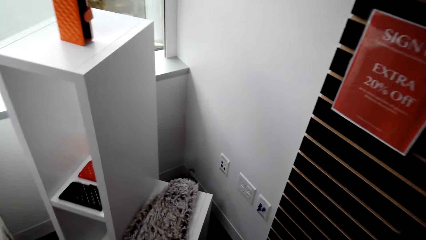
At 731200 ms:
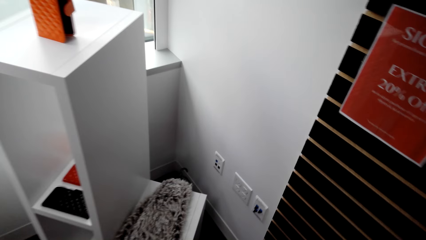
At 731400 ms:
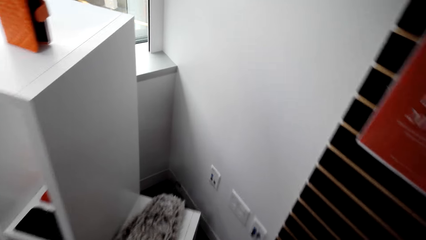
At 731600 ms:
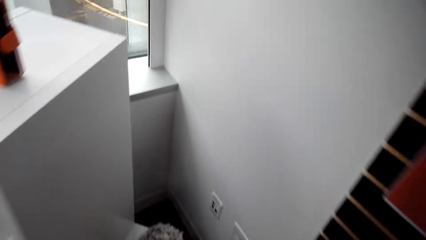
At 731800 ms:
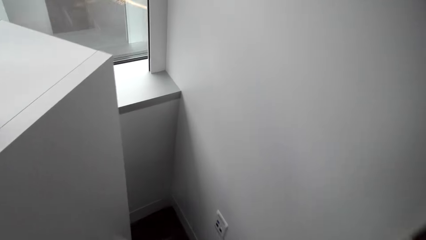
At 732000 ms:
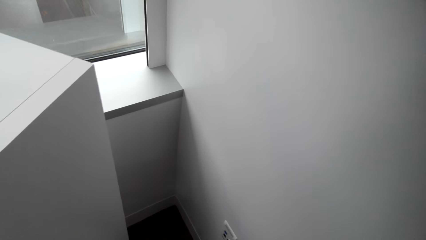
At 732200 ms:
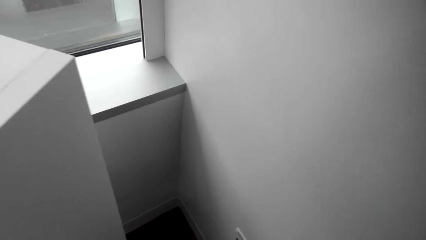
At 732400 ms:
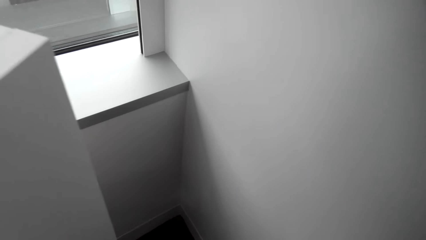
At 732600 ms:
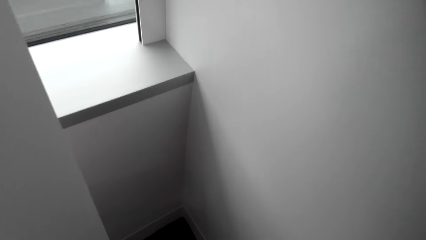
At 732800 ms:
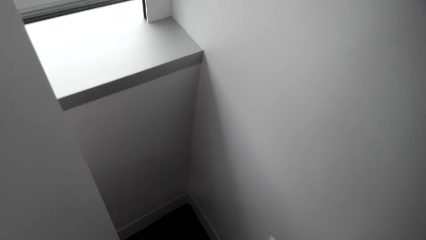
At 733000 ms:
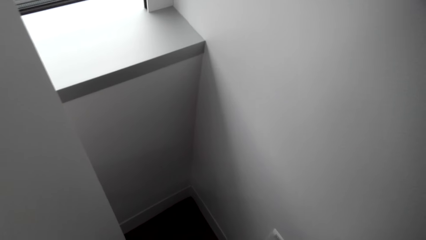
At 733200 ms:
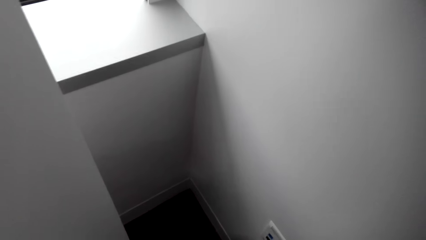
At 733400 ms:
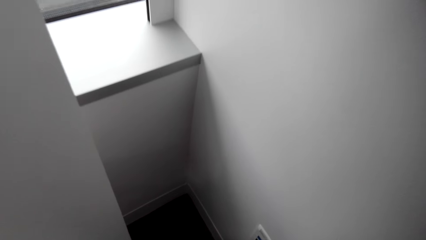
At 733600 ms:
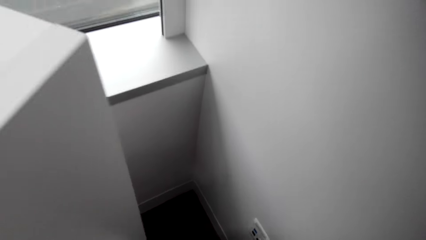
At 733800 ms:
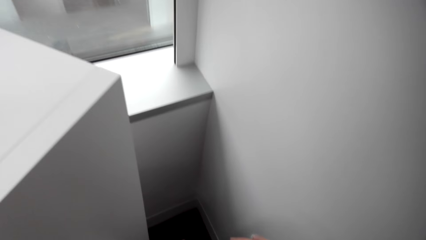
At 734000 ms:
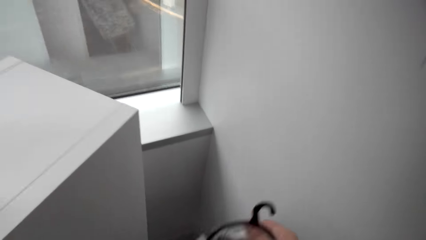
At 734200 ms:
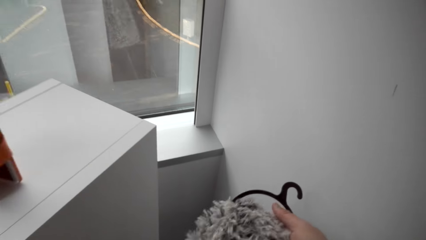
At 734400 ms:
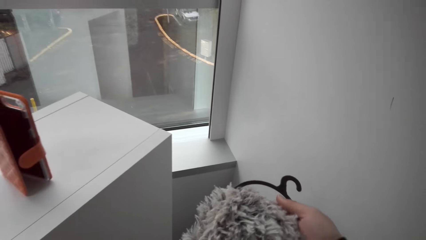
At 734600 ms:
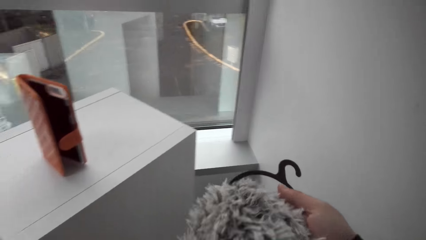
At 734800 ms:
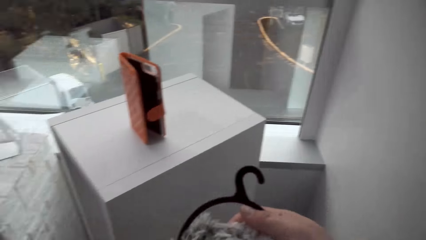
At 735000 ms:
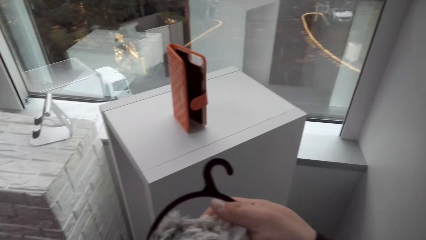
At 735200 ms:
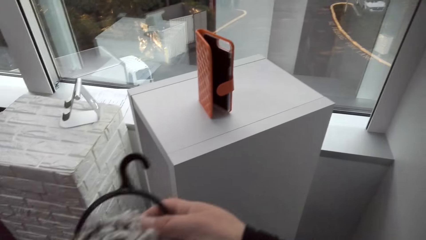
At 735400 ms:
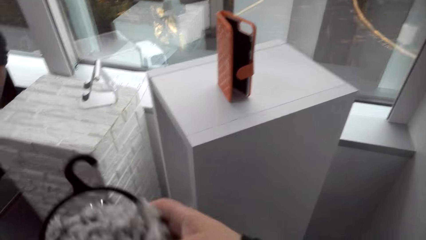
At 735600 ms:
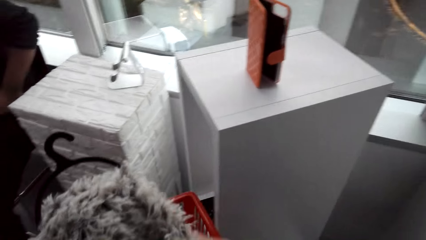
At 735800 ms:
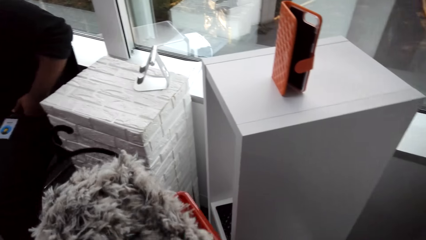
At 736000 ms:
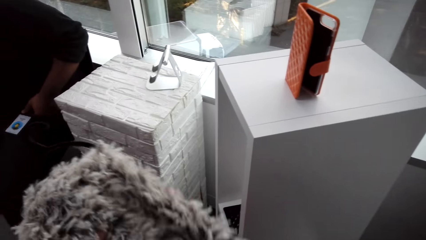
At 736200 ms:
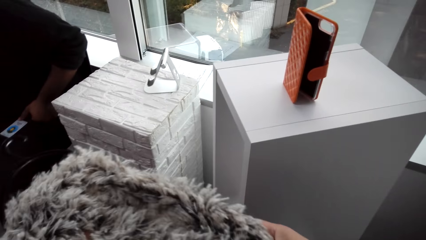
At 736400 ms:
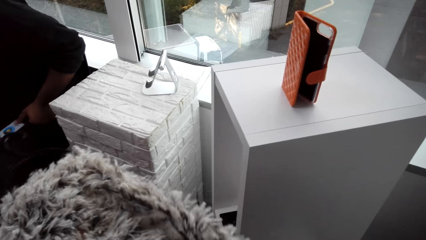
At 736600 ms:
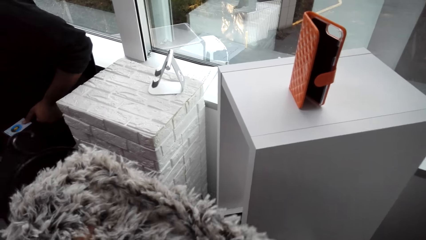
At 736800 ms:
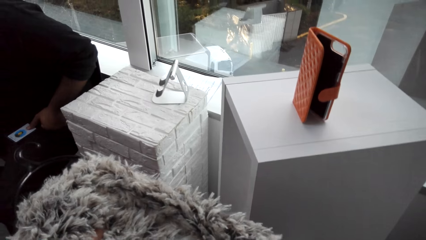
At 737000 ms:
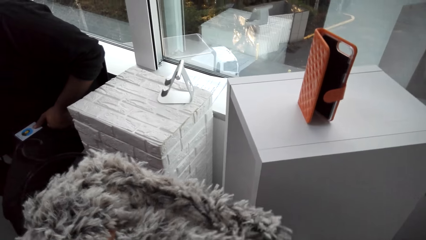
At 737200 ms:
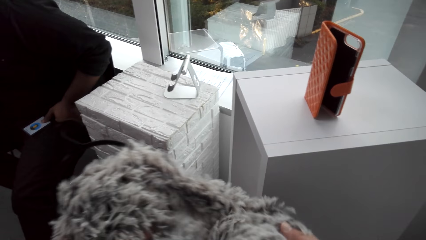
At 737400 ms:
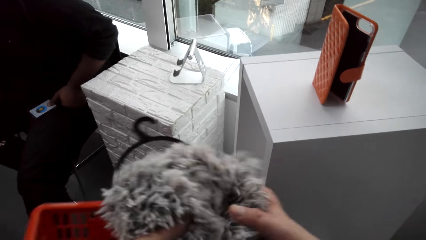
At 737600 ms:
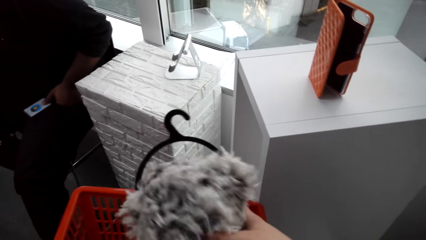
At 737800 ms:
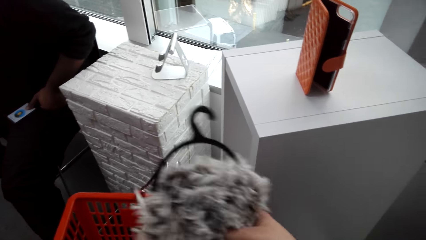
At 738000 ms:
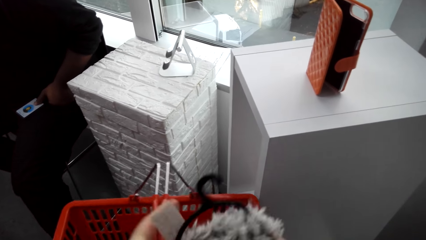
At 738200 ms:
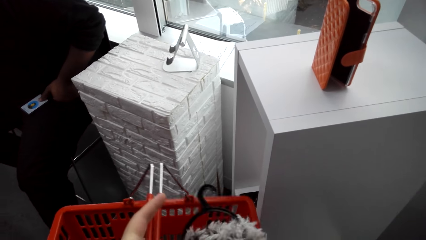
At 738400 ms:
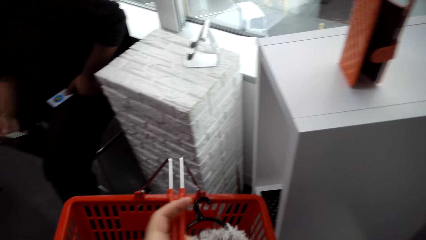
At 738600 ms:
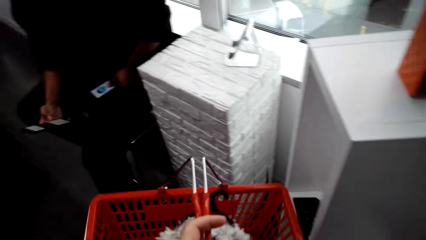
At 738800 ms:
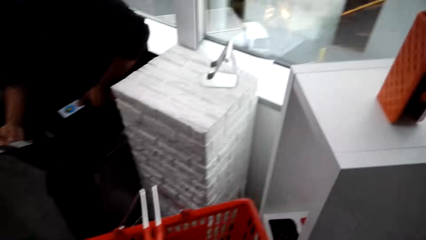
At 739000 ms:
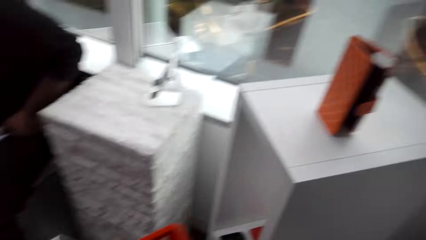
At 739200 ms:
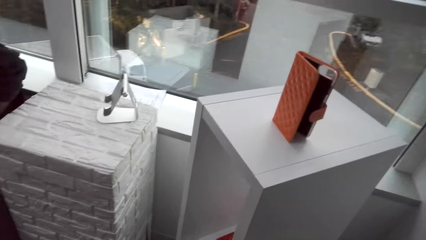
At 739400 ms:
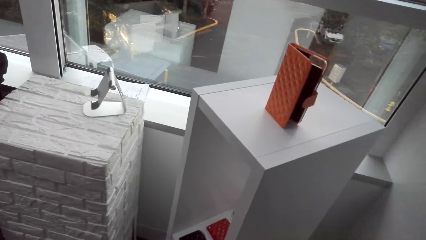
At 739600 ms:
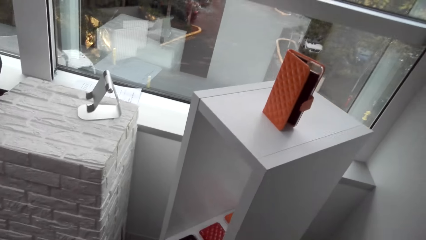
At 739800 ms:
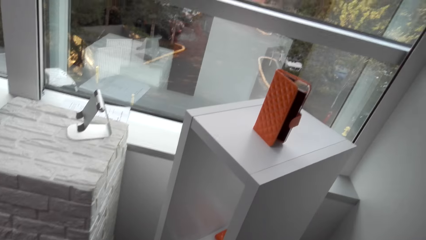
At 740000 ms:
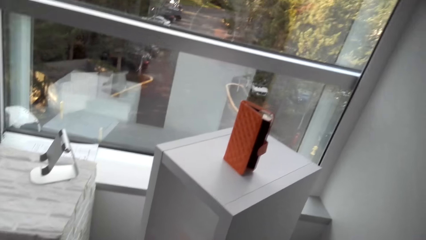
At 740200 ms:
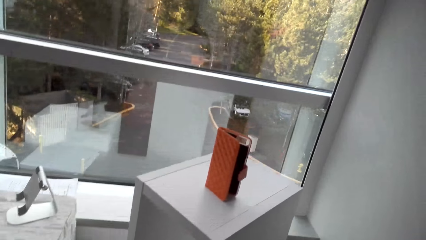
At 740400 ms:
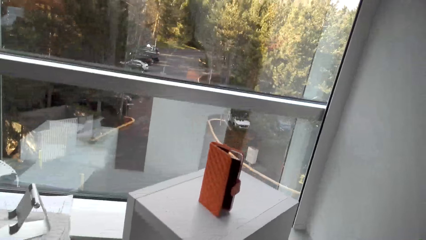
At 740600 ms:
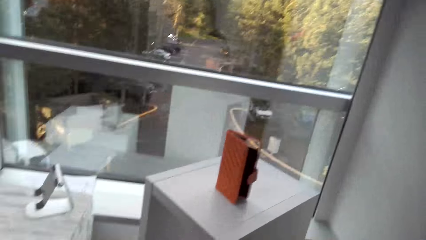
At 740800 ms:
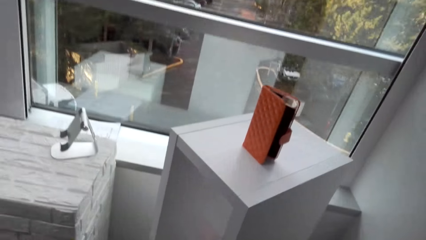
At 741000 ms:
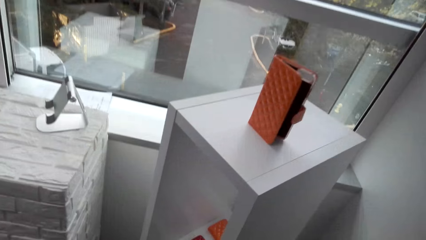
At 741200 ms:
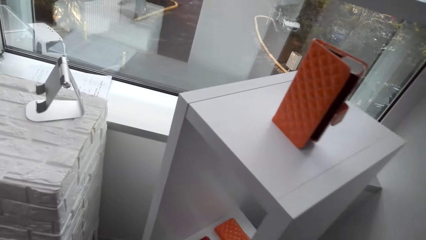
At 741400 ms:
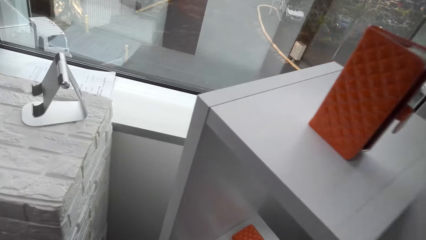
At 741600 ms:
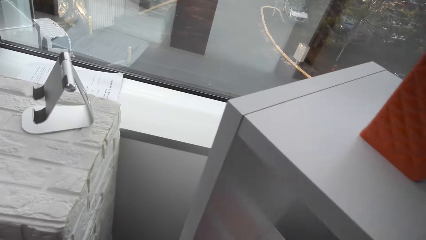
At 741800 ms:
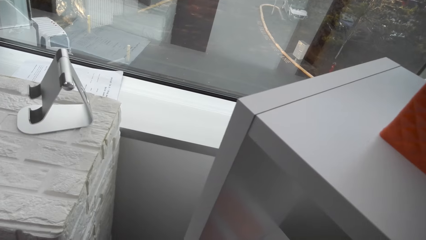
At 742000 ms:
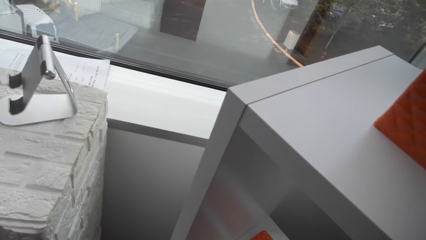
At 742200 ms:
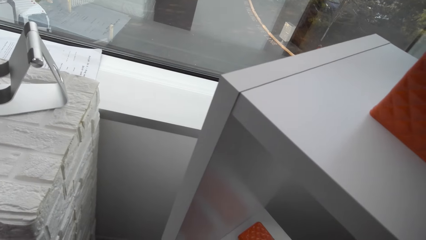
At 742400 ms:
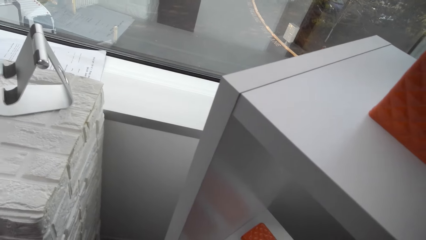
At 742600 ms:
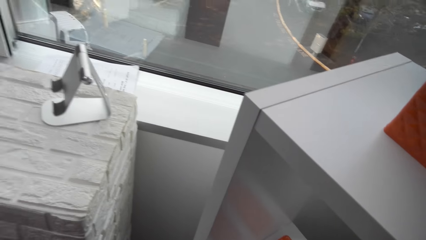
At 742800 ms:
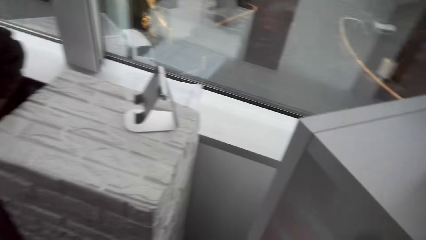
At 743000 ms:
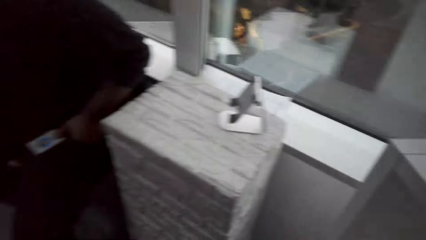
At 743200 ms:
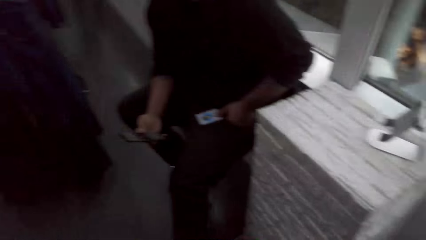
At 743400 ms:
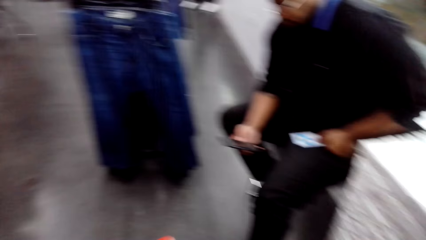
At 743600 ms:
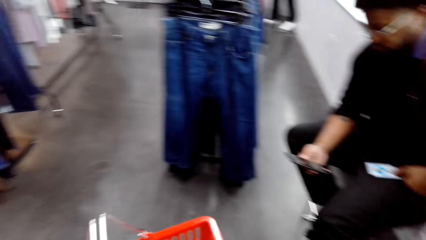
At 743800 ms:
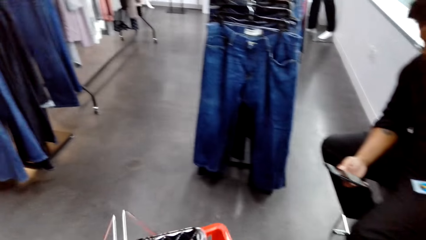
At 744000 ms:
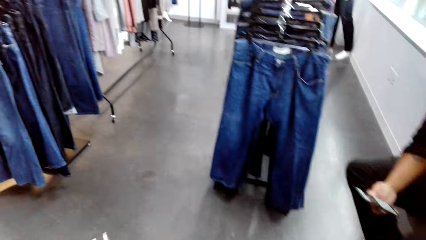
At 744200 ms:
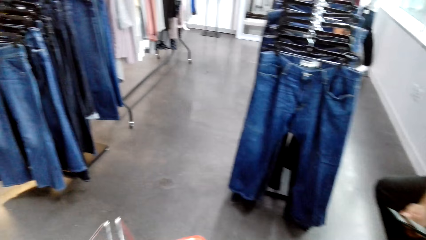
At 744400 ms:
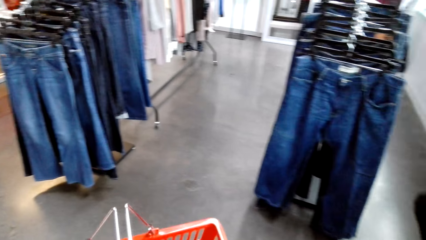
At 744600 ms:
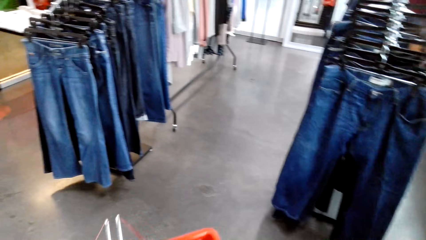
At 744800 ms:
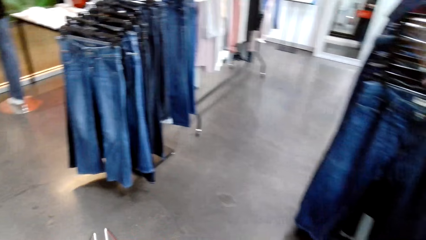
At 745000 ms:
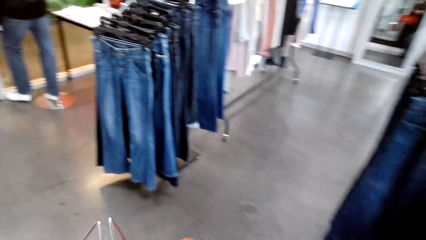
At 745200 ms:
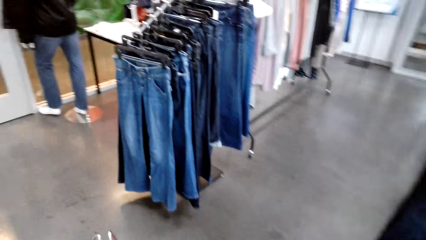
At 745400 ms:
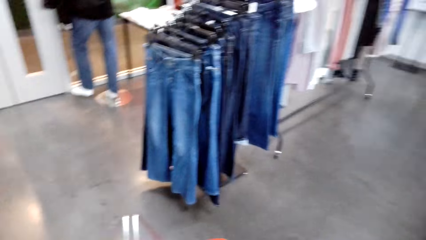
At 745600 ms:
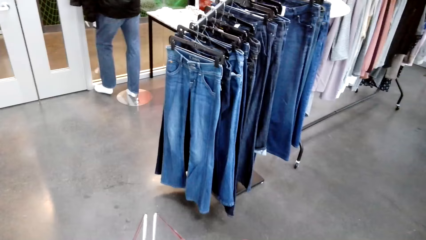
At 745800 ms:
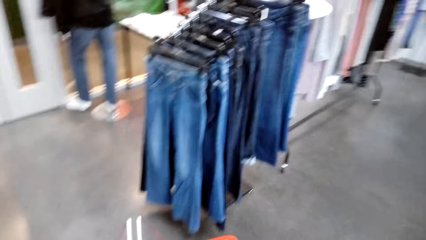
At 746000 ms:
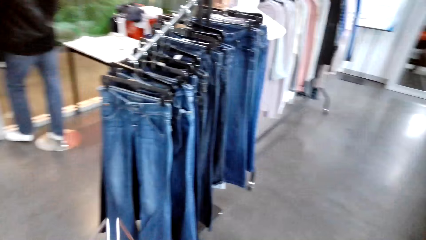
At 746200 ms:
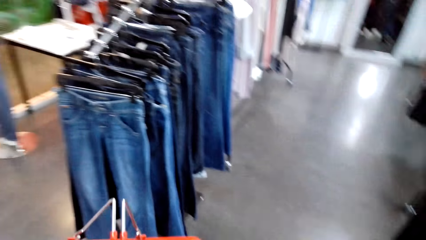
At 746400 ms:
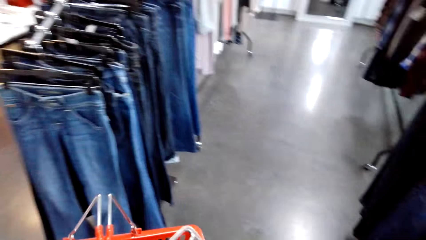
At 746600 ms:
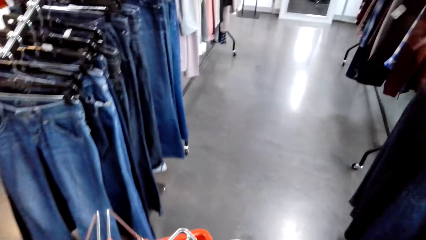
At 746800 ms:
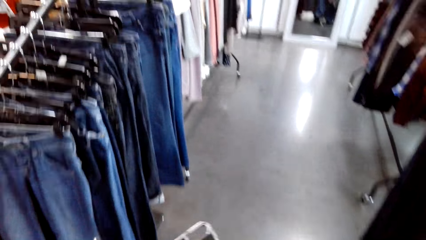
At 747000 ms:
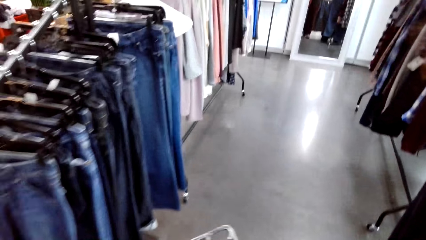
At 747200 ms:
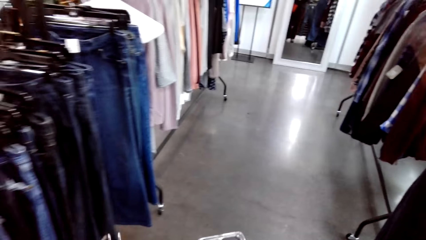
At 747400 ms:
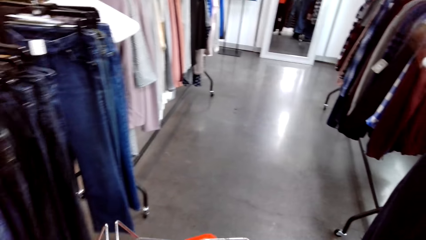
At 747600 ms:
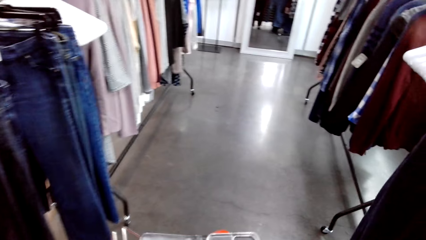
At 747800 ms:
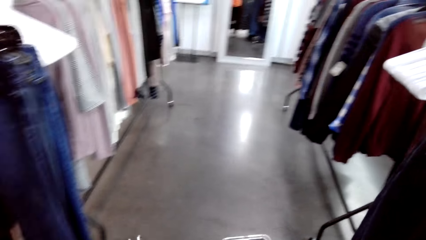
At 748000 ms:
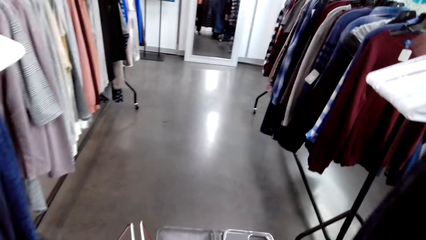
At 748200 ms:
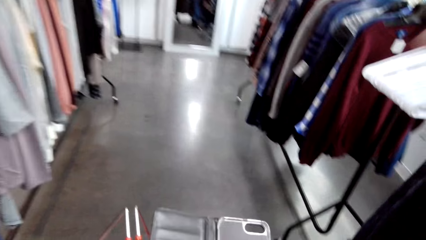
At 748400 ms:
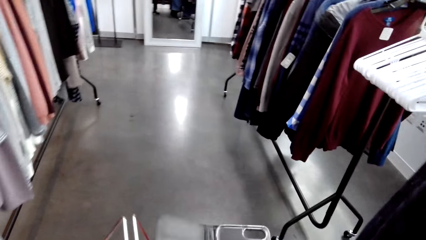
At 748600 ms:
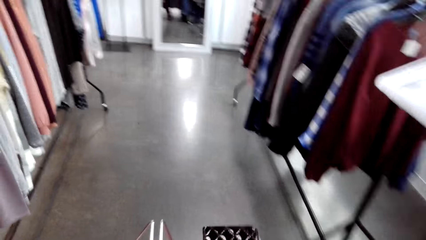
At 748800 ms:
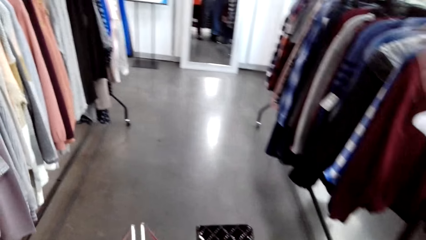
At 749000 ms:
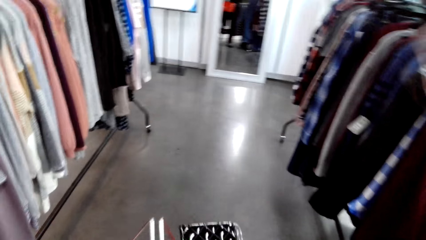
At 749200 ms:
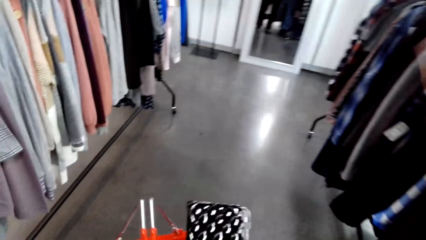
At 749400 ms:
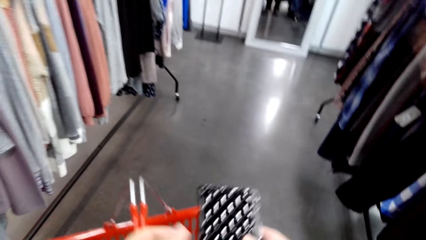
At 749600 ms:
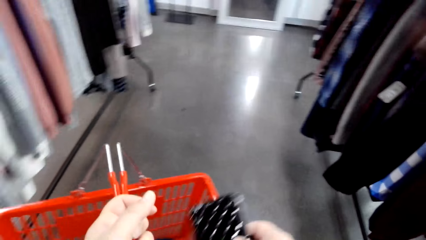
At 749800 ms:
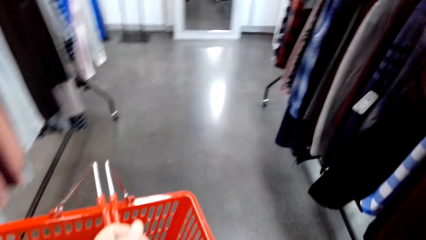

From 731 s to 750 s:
The camera wearer holds a hanger. They put a cloth in the basket. They walk in the clothes store.
